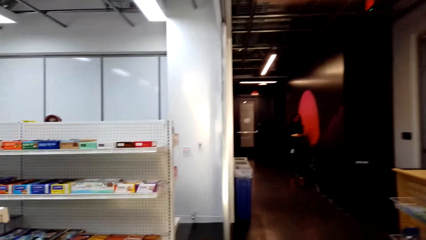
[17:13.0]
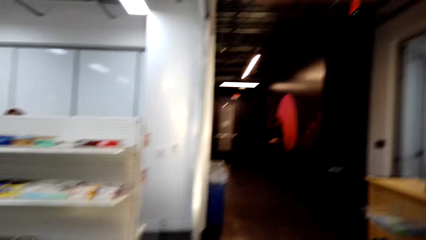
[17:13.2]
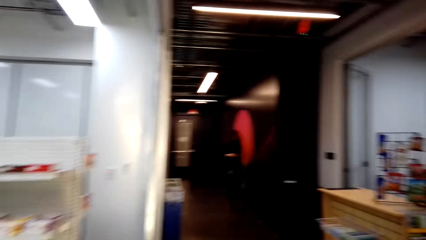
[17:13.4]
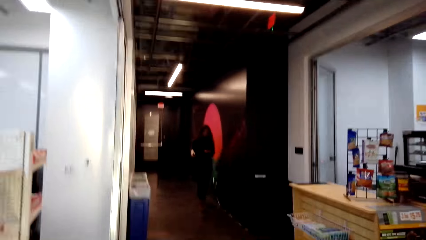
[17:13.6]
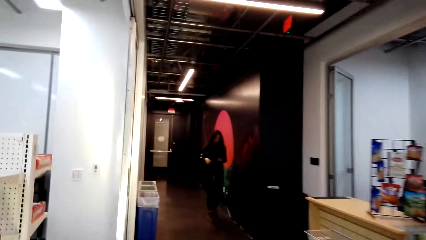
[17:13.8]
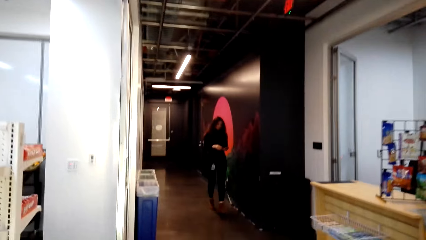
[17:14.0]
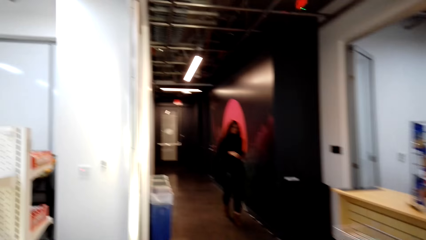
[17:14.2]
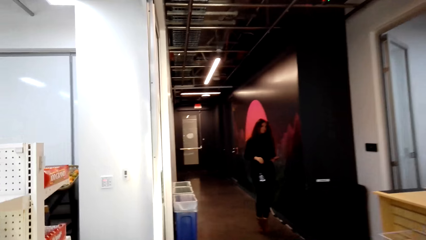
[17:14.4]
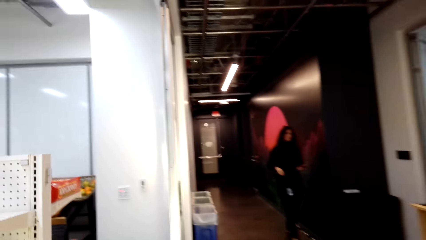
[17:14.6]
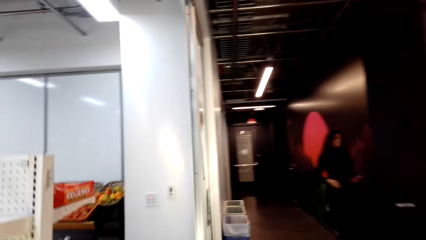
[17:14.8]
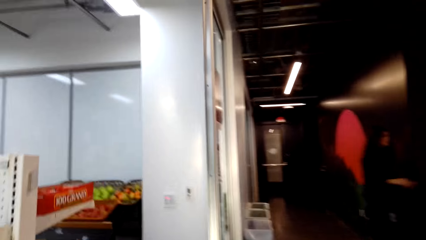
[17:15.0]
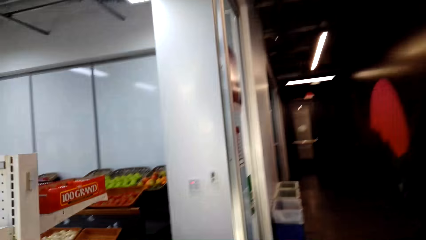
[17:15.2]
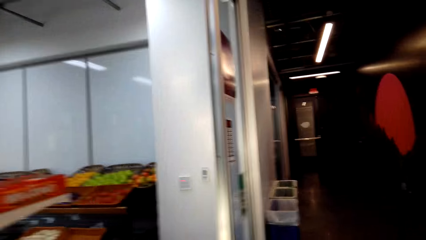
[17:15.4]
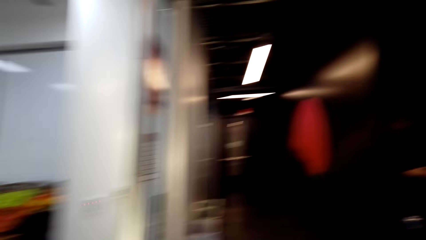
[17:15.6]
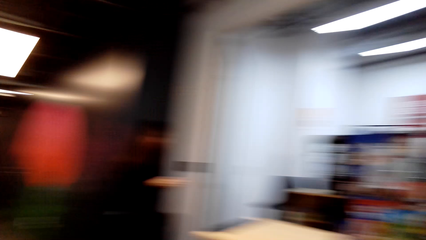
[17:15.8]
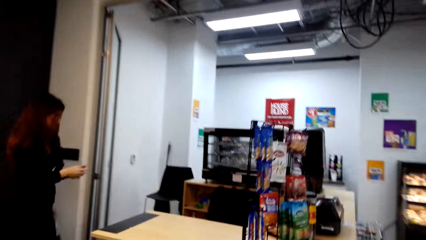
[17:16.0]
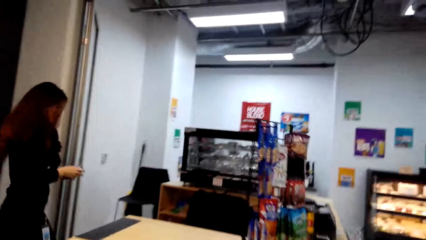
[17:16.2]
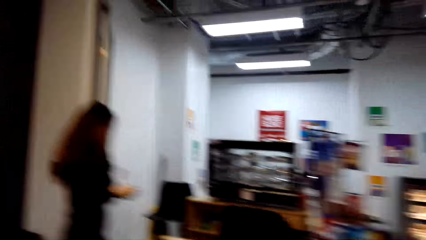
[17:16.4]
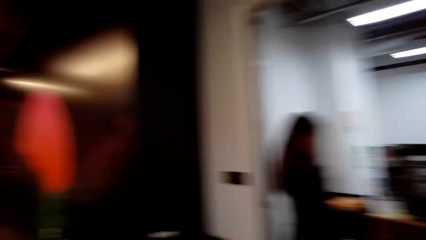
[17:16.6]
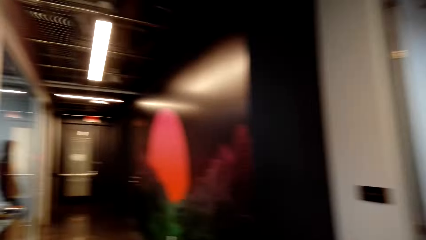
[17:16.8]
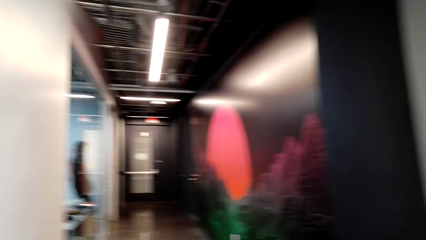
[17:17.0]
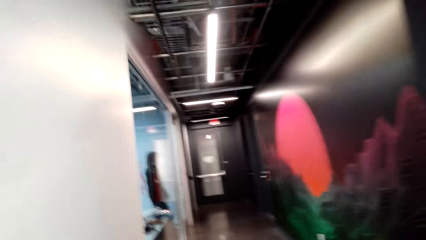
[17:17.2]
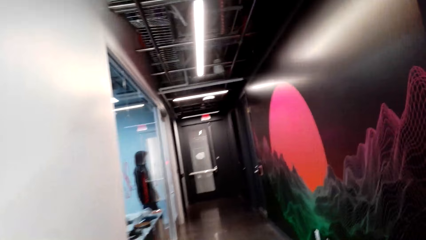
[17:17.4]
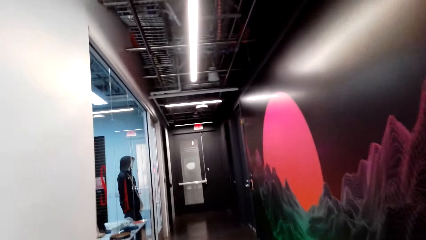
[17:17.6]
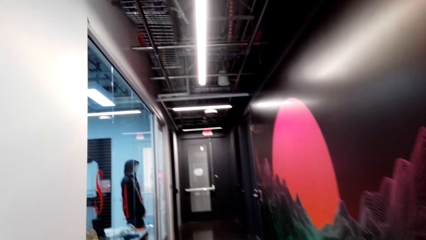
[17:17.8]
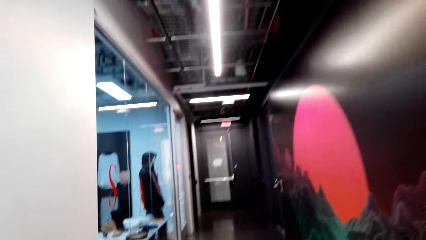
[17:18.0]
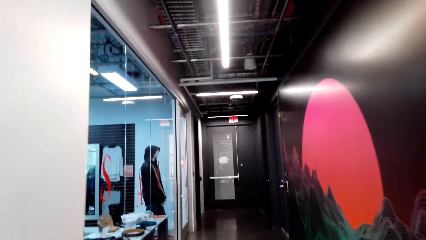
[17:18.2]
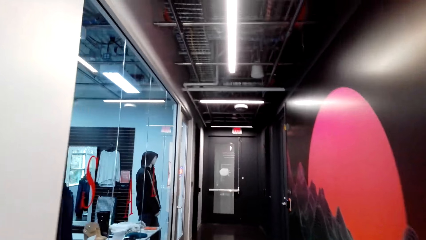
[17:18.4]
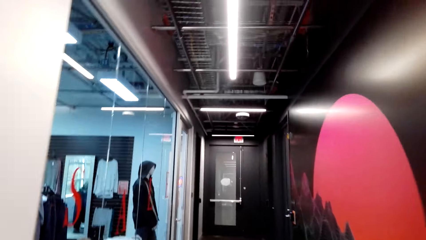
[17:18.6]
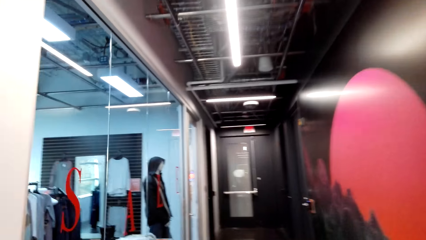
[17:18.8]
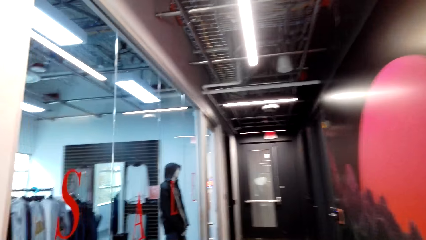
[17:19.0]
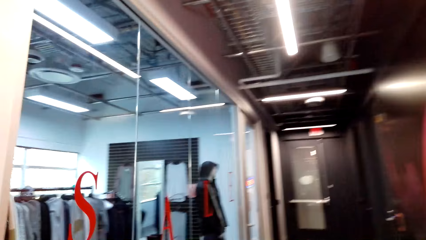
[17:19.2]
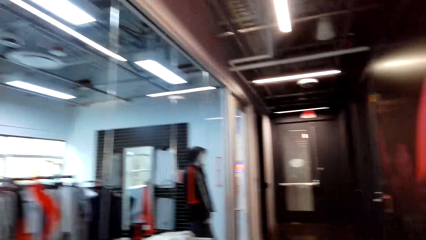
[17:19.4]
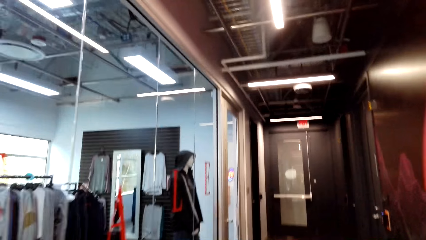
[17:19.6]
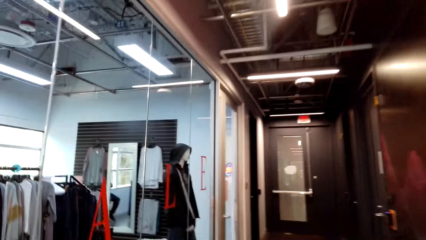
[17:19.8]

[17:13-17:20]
The camera wearer walks out of the supermarket.

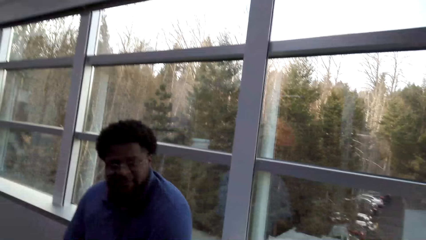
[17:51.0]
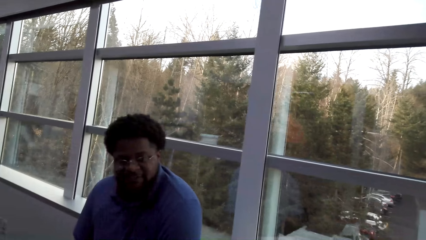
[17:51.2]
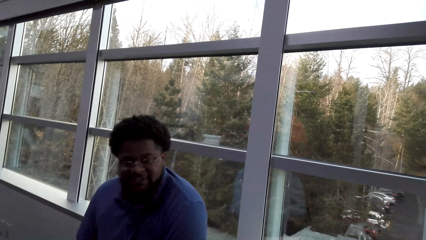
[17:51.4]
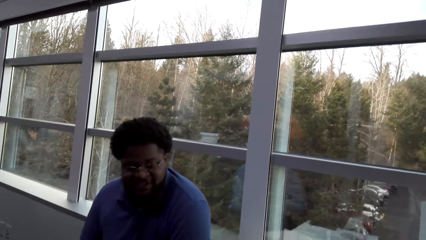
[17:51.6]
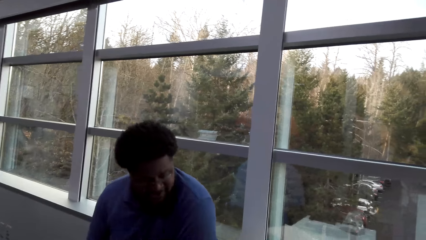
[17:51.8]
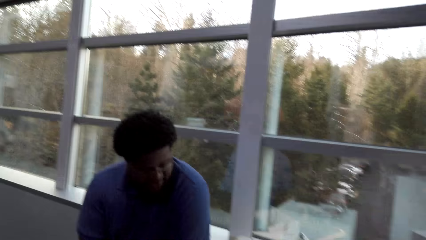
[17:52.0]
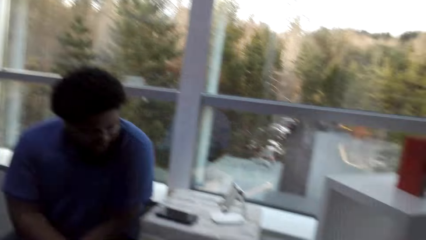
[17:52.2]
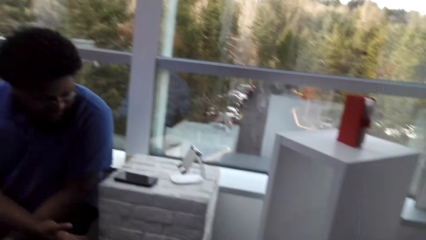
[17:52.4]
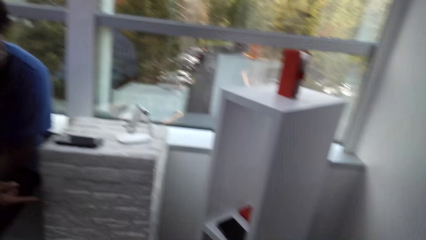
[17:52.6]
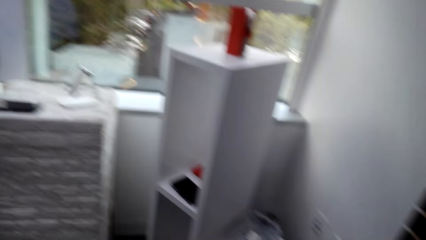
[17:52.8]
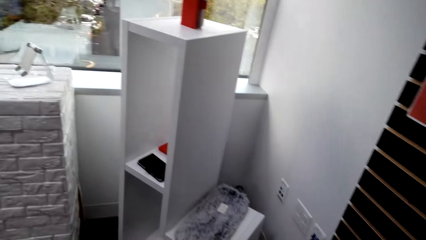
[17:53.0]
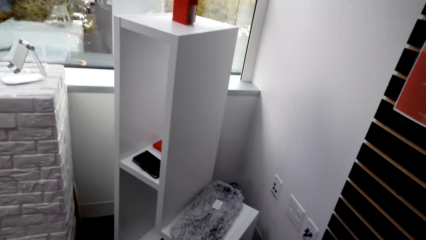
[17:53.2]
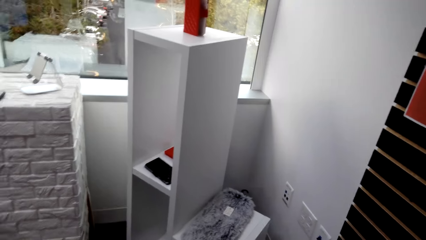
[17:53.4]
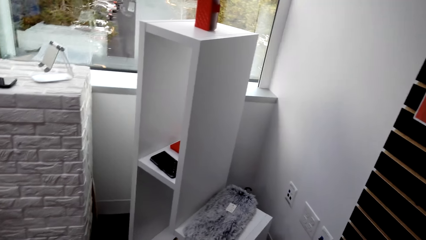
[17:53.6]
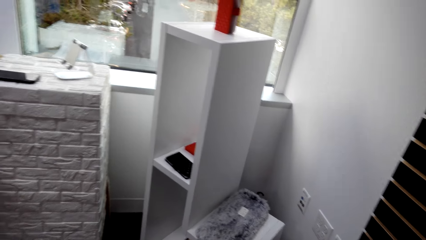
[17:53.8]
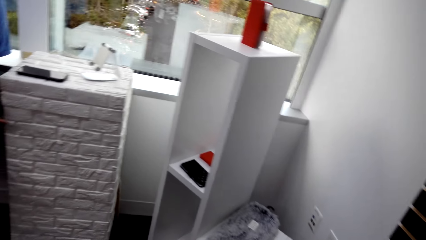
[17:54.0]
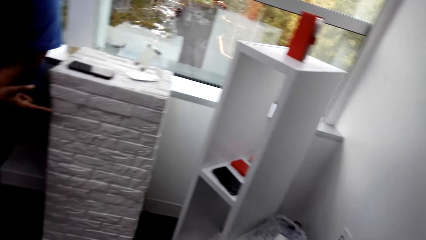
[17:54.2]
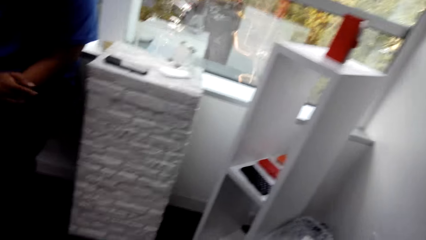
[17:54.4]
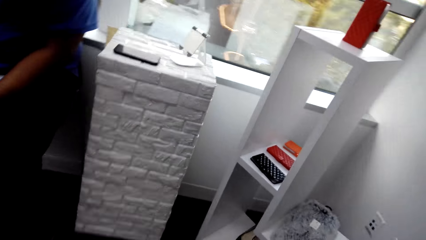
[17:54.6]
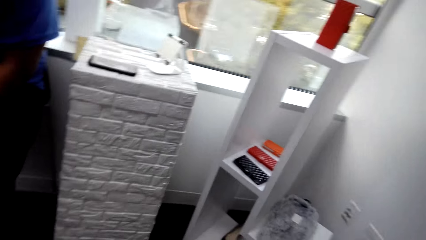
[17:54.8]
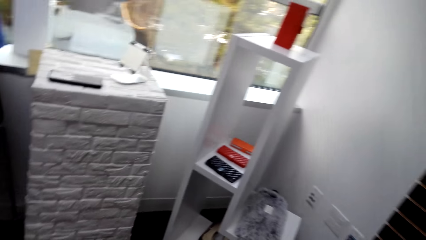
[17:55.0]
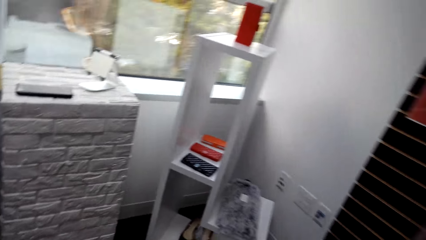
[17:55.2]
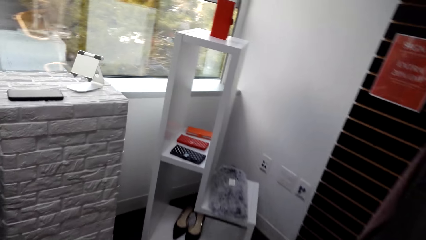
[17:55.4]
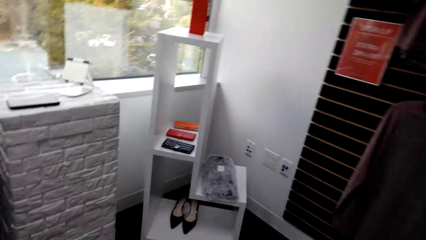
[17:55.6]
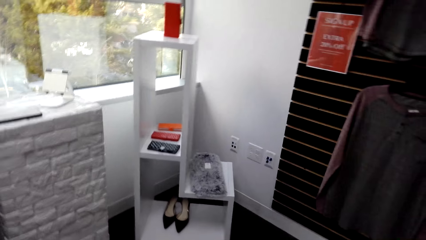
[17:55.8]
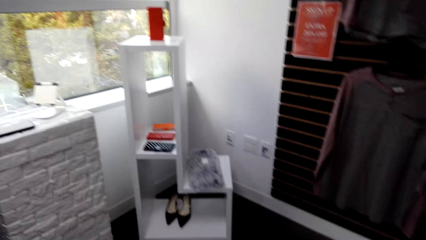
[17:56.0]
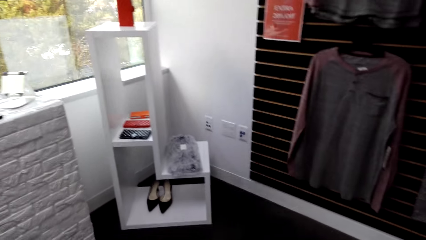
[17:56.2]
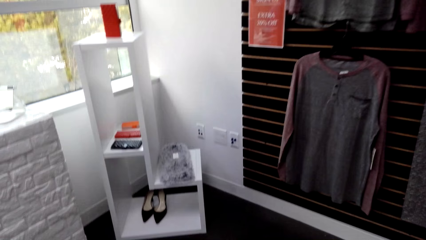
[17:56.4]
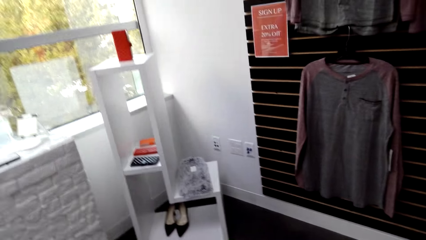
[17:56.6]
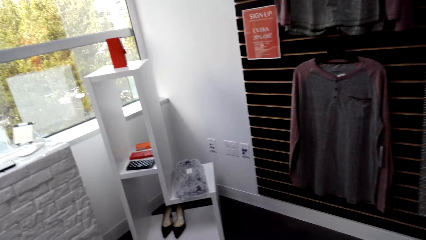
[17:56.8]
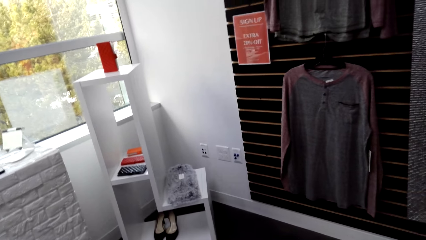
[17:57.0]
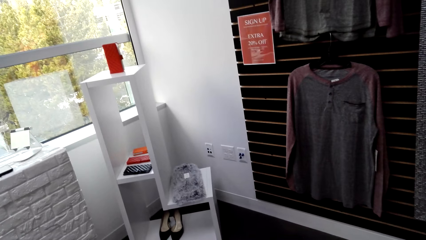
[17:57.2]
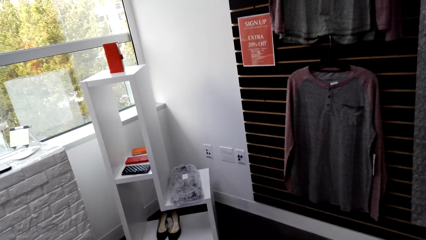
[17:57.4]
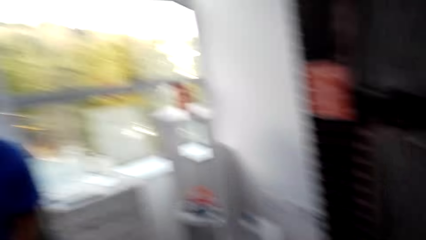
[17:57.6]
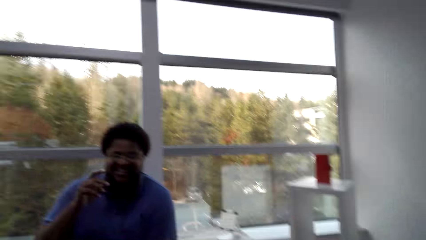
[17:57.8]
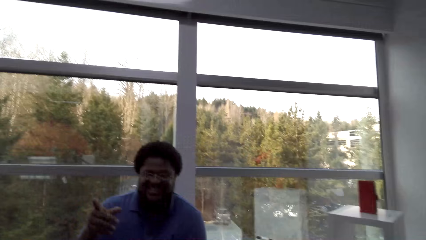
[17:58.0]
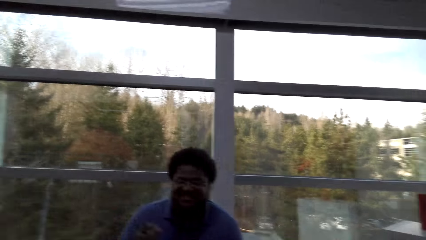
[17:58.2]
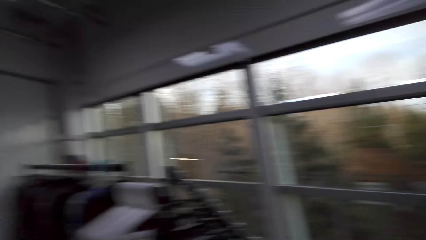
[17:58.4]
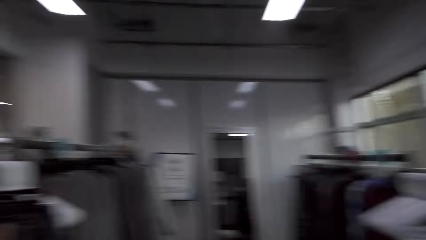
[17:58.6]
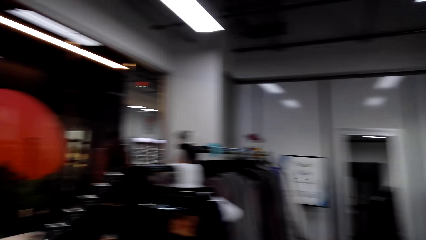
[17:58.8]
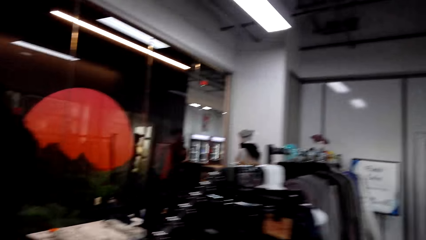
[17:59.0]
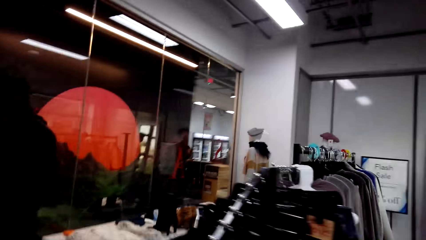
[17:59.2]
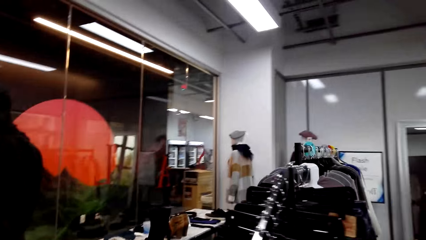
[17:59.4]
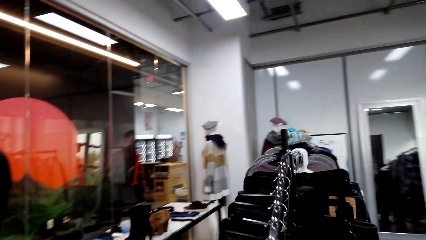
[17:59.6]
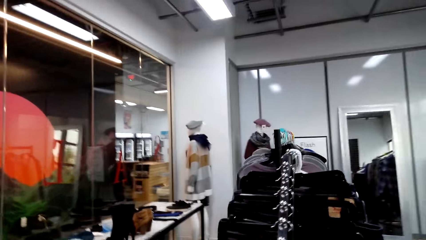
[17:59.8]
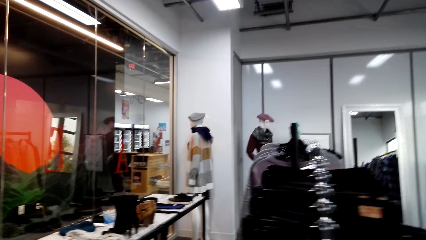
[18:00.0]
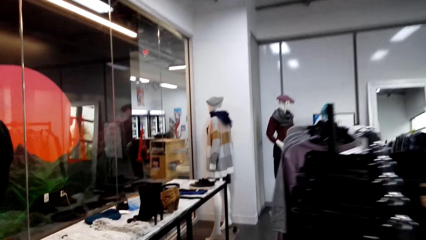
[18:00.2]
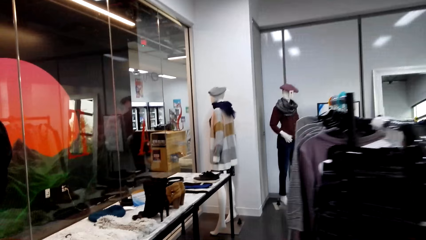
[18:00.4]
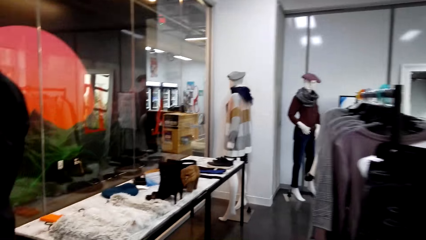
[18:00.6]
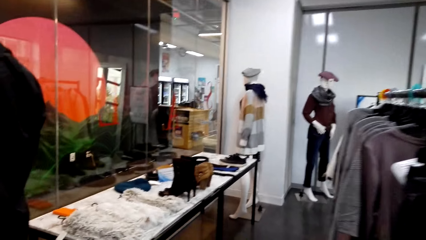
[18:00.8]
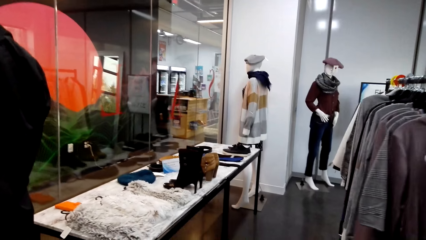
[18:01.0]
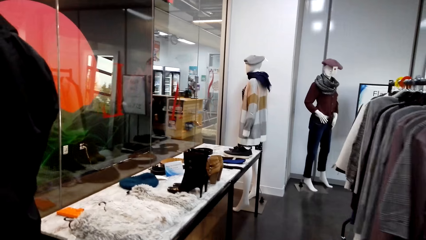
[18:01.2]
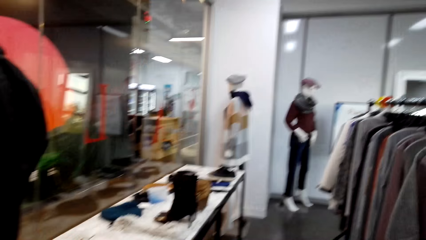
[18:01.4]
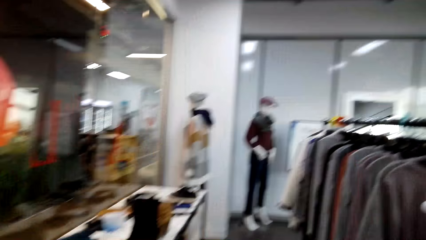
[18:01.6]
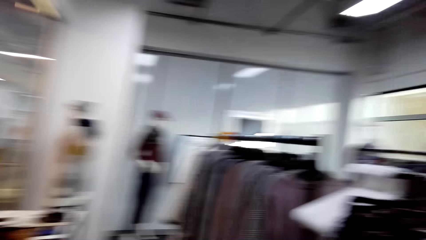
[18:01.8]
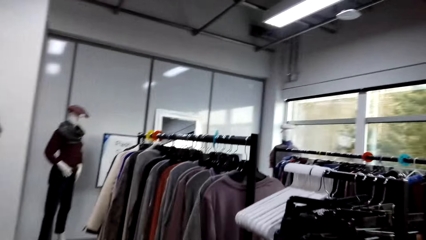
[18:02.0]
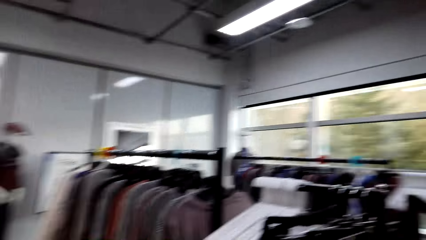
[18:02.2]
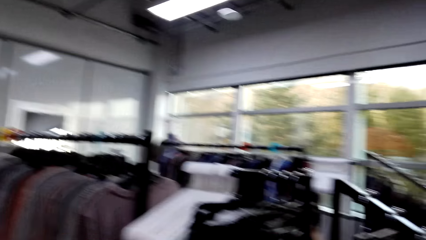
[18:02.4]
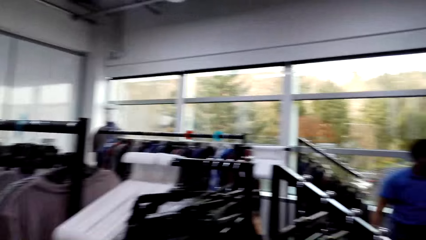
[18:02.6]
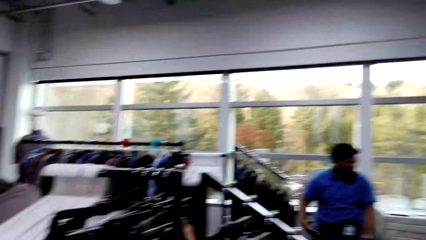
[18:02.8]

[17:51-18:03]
A person points at something.
